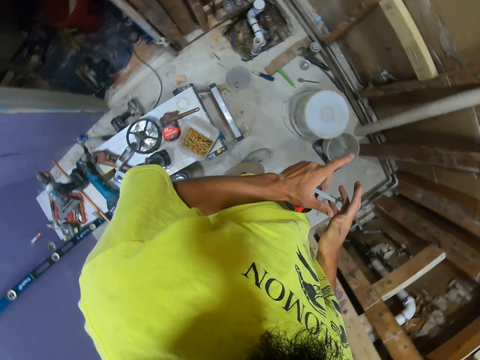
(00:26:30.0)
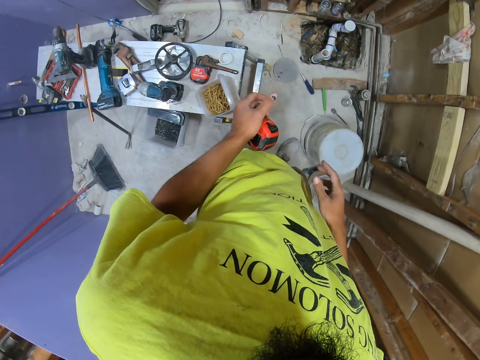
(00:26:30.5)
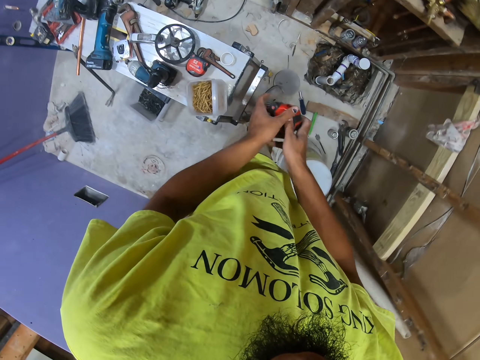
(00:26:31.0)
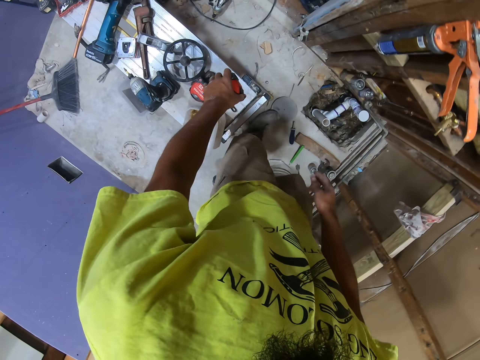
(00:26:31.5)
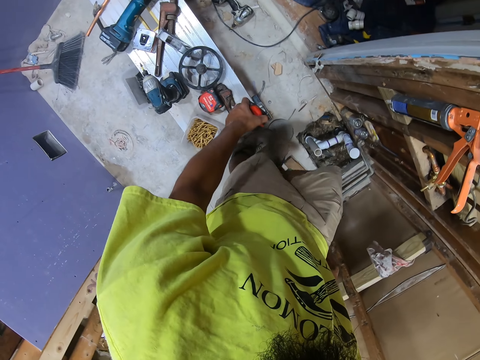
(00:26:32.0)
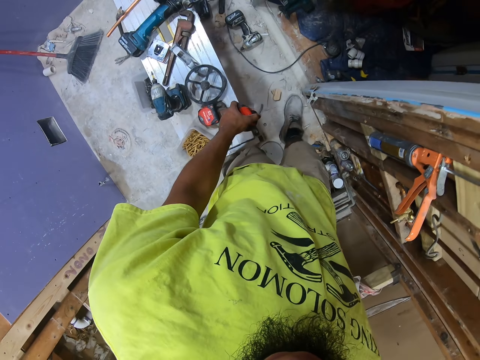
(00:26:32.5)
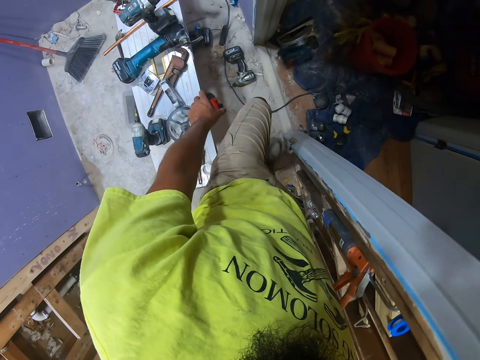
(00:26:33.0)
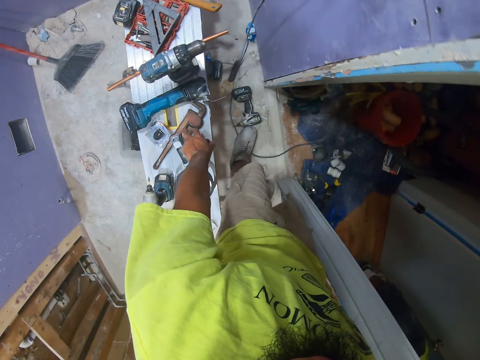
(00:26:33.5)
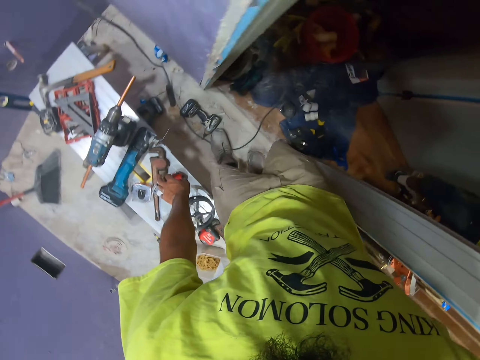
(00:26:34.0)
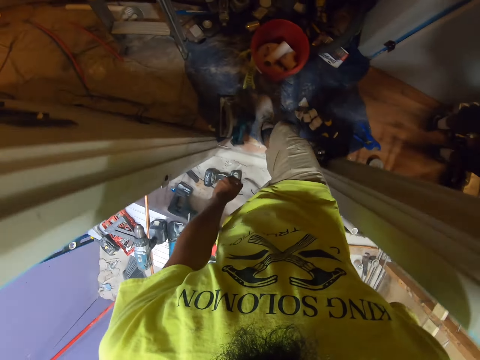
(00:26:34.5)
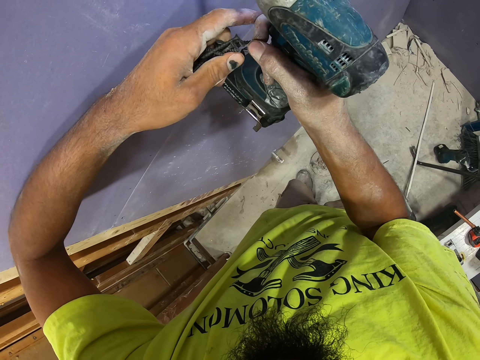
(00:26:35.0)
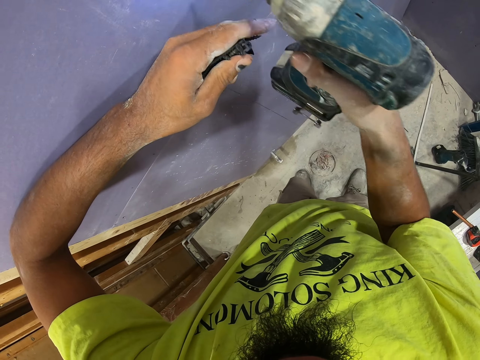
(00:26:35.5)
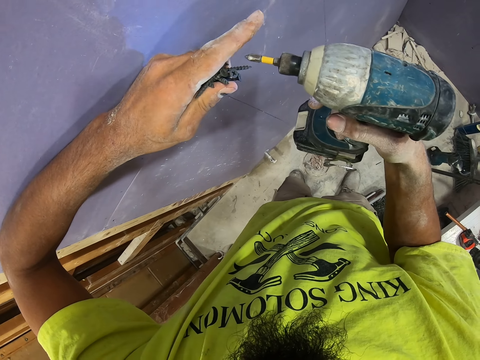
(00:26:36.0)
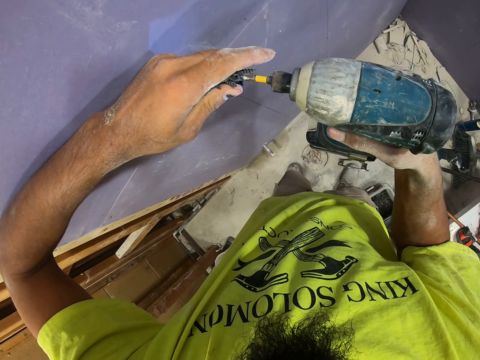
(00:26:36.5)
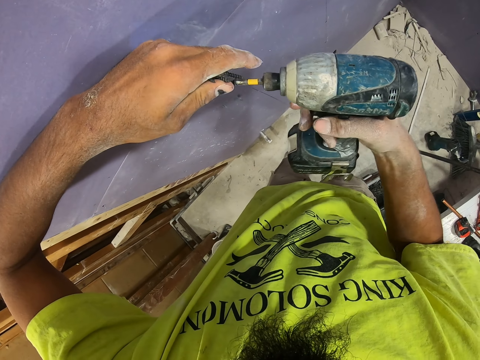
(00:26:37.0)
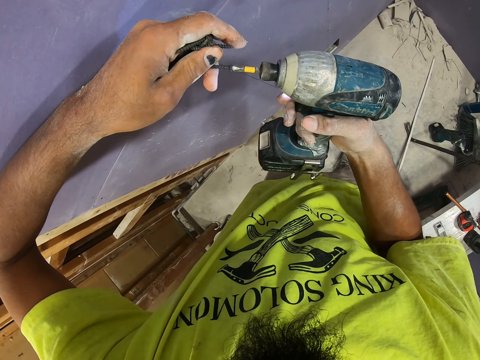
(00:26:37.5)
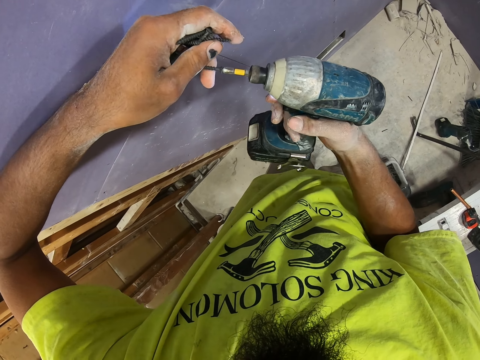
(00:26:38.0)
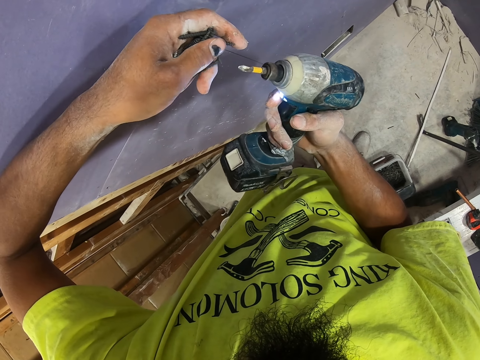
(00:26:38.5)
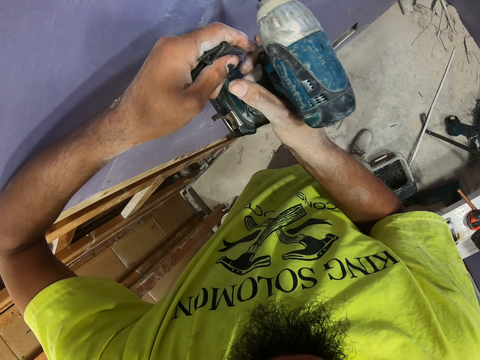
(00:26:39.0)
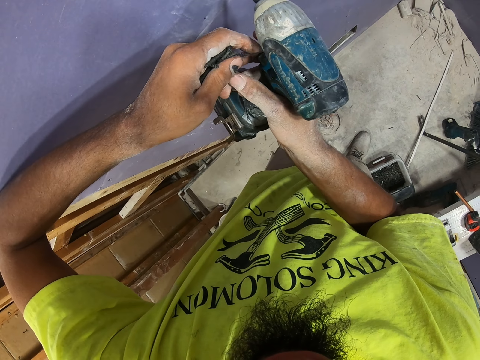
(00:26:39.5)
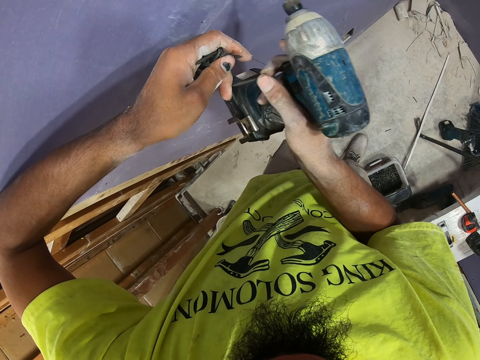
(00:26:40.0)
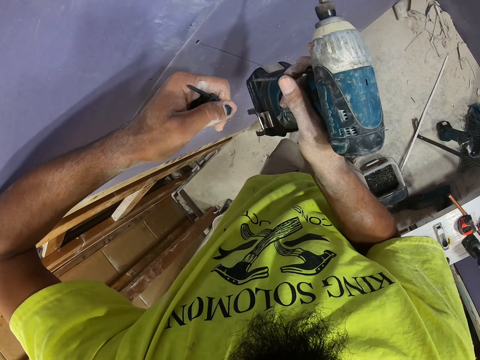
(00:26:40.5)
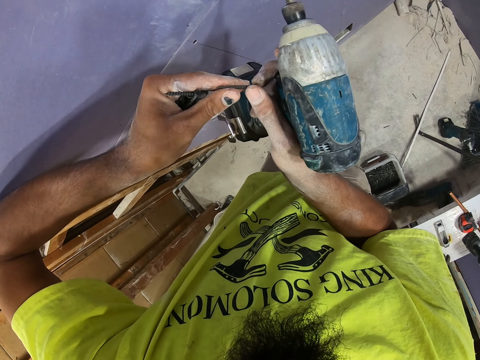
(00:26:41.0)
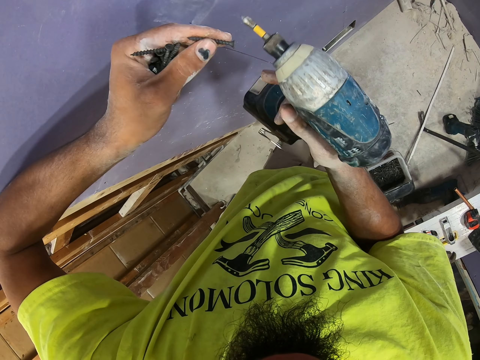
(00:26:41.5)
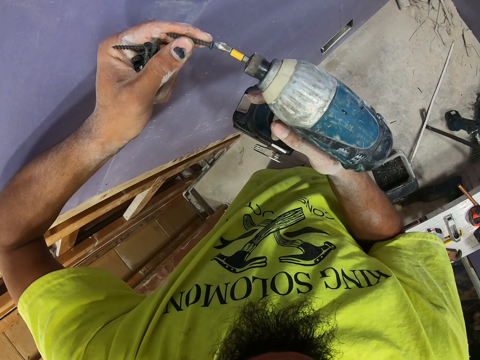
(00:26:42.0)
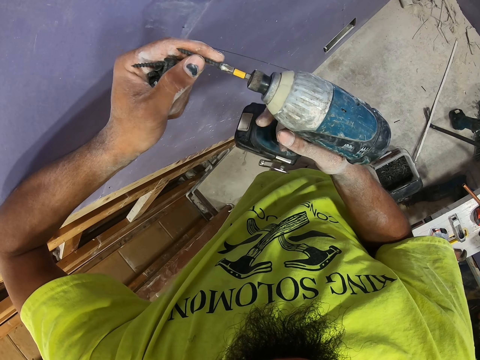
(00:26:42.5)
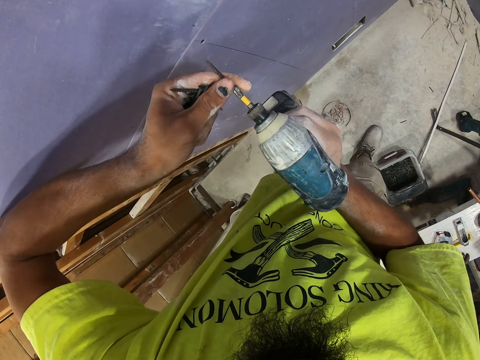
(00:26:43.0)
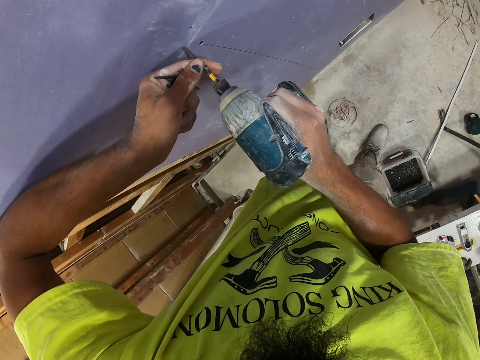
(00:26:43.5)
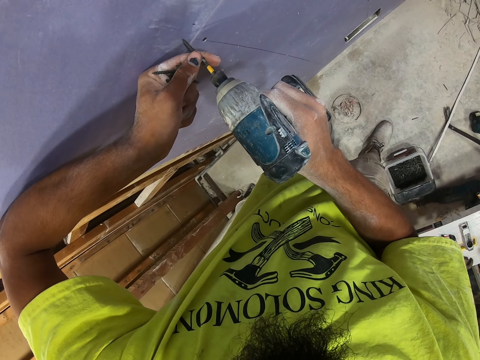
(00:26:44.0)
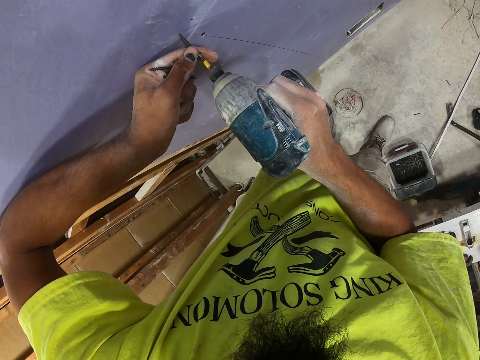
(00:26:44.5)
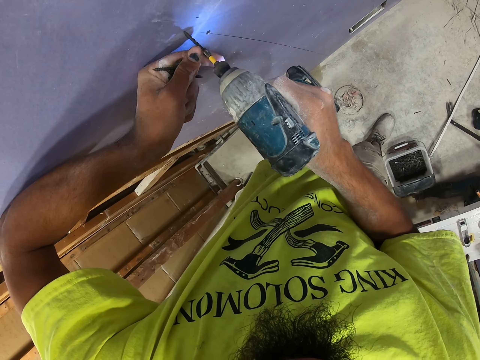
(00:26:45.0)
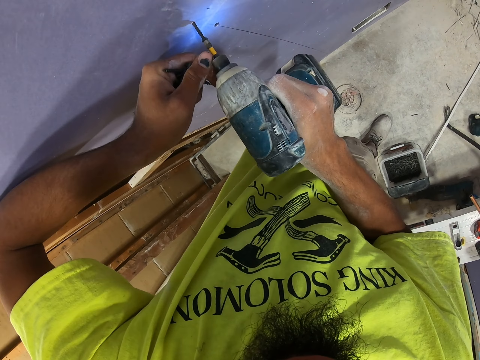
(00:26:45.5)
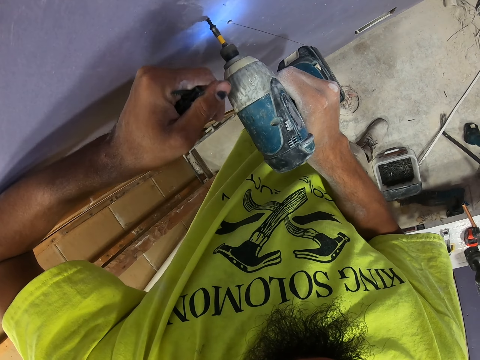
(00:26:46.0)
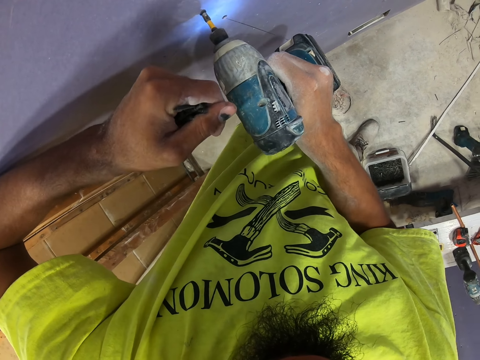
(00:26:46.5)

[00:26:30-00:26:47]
The camera wearer walks in the house. They drop the tape measure on the bench or table. They walk in the house. They hold the drill drive or drill with the right hand. They put the nail on the drill drive. They pick the nail with the right hand. They move the nail to the left hand. They put the nail on the drill drive. They drill the nail into the board using the drill.

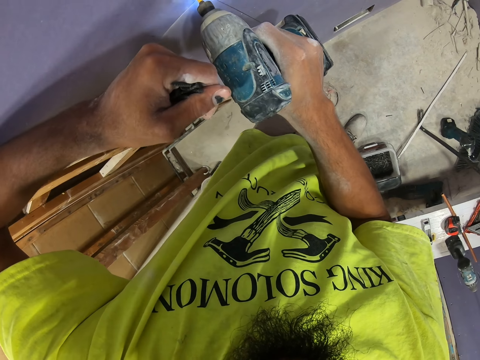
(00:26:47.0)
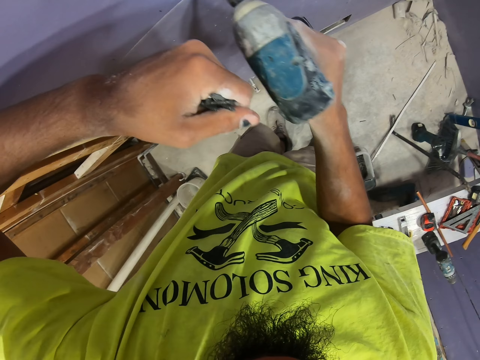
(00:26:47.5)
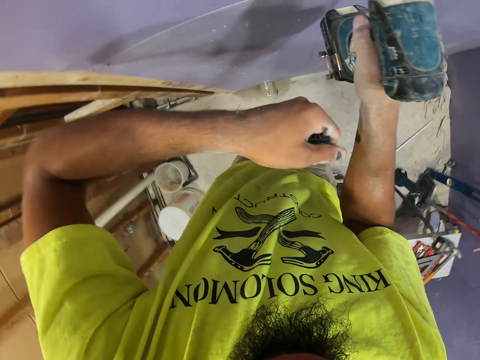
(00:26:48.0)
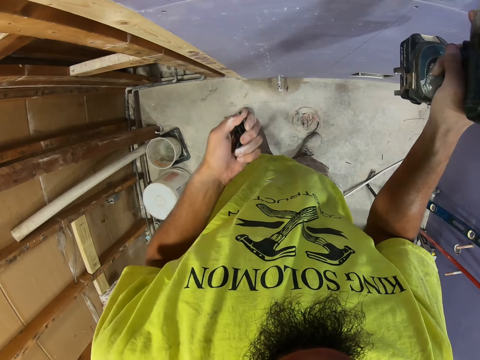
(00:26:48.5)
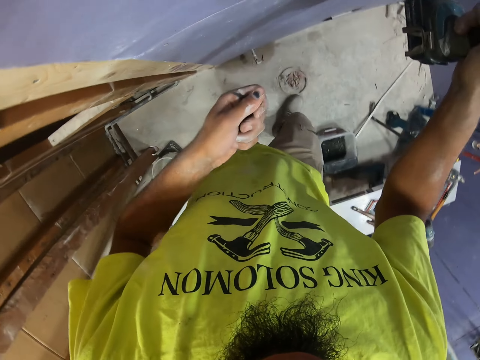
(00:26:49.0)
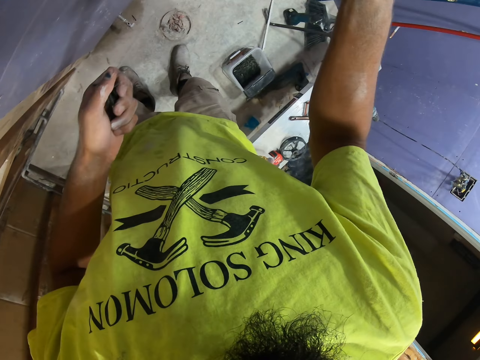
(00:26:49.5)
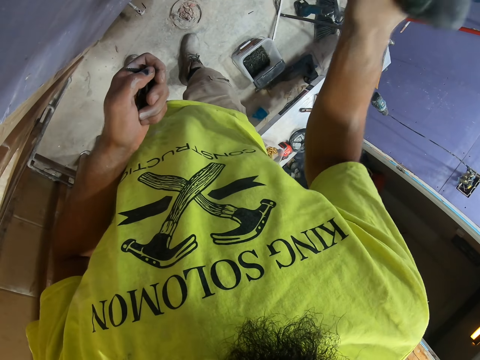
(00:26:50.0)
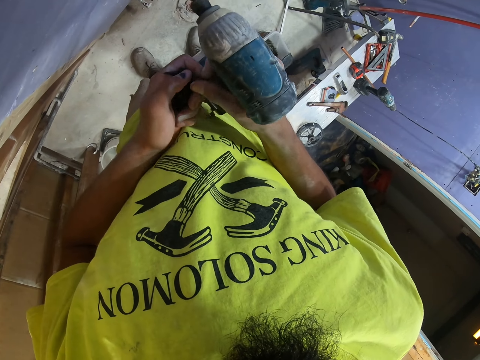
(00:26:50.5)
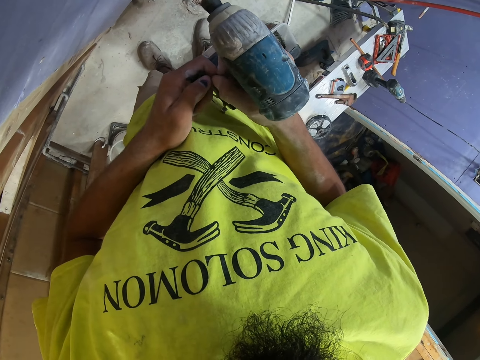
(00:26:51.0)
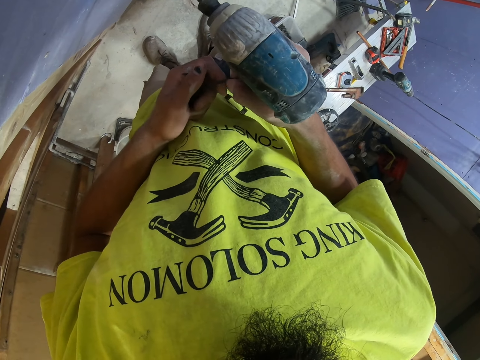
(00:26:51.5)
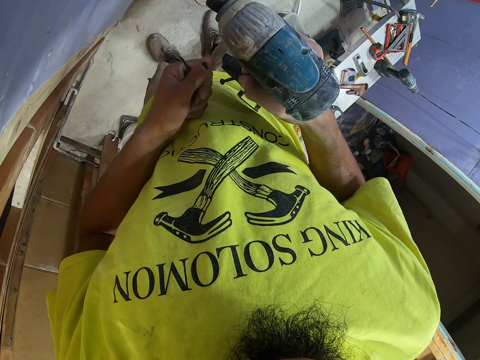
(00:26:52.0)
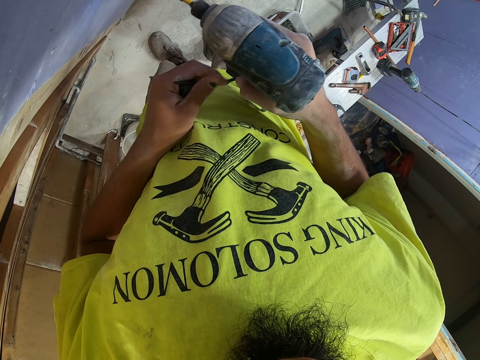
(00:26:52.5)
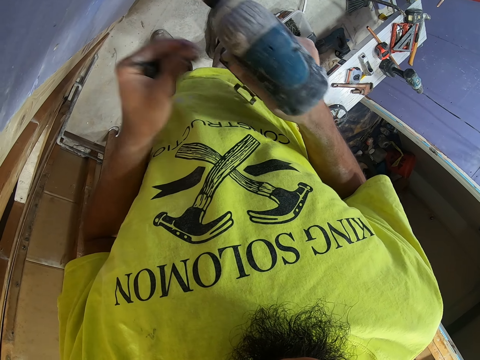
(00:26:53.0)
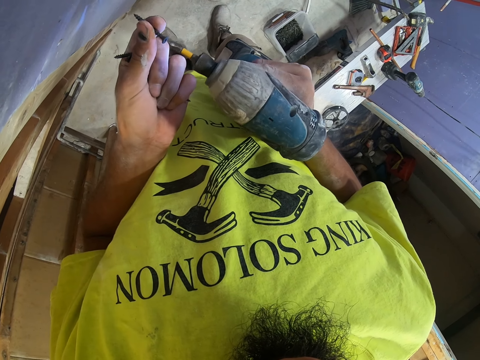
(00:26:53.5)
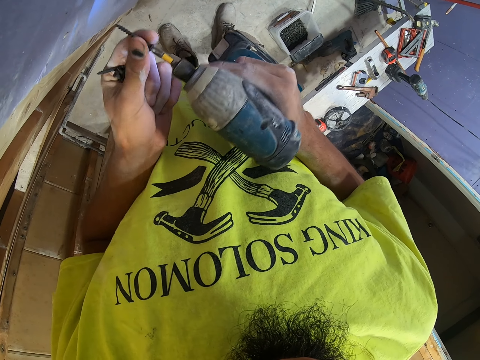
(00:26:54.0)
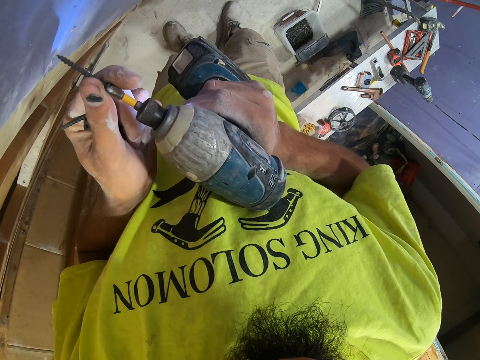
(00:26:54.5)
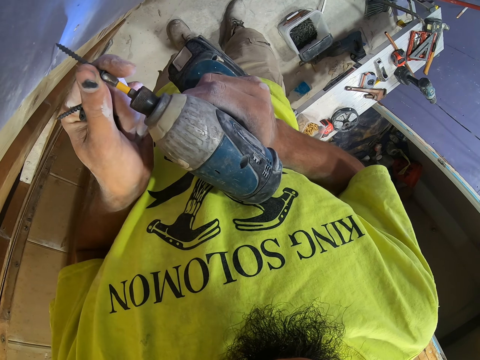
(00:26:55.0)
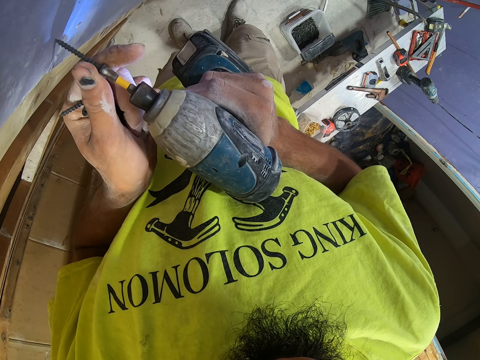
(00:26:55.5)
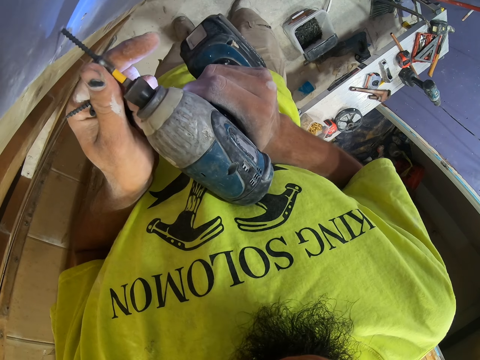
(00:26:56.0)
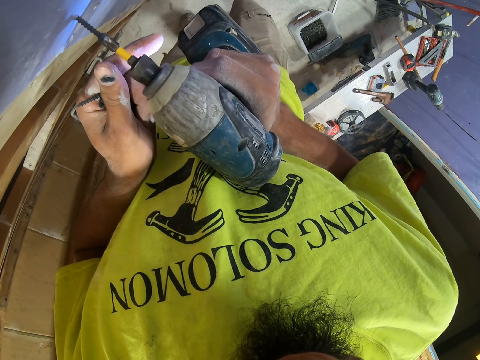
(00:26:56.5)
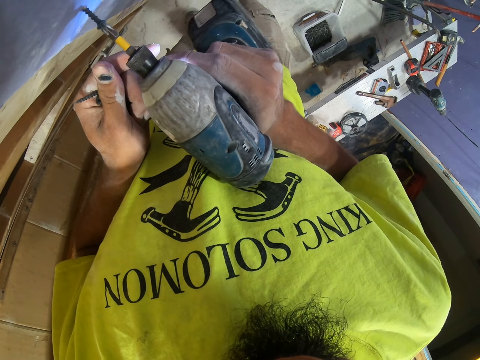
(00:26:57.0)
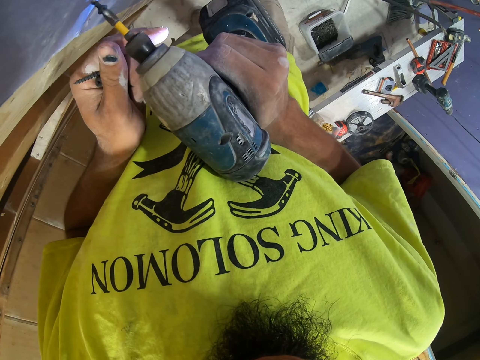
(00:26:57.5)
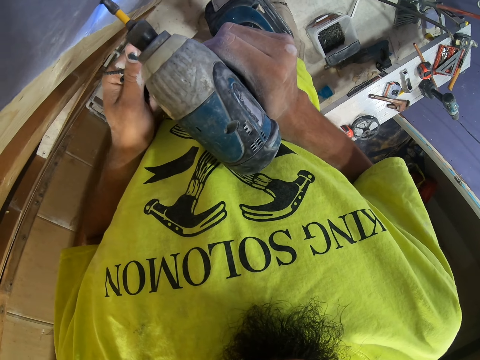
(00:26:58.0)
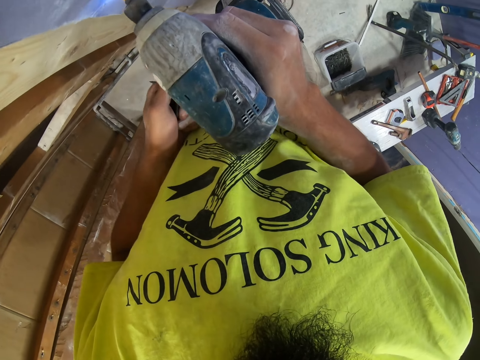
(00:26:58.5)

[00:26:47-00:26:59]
The camera wearer swings the left hand. They swing the right hand. They pick the nail with the right hand. They move the nail to the left hand. They put the nail on the drill drive. They drill the nail into the board using the drill.
